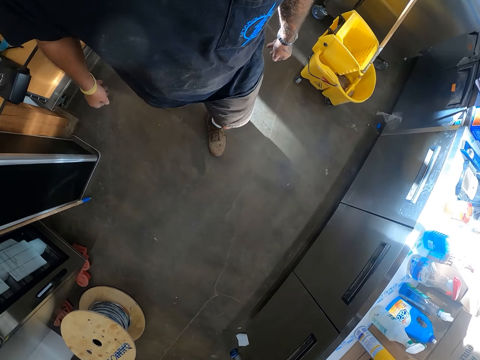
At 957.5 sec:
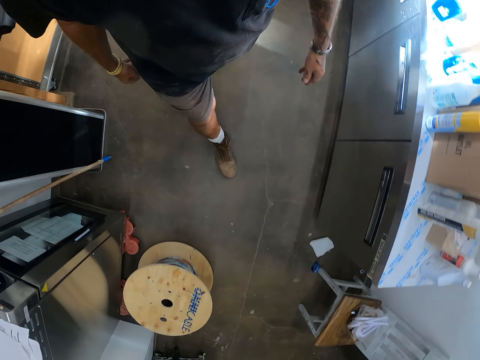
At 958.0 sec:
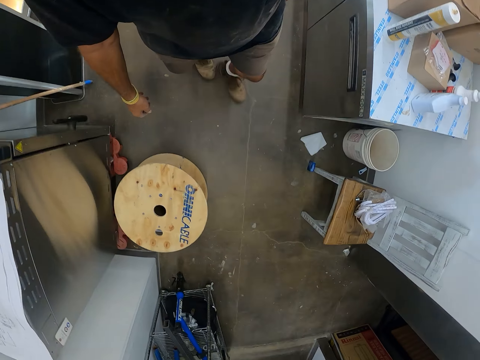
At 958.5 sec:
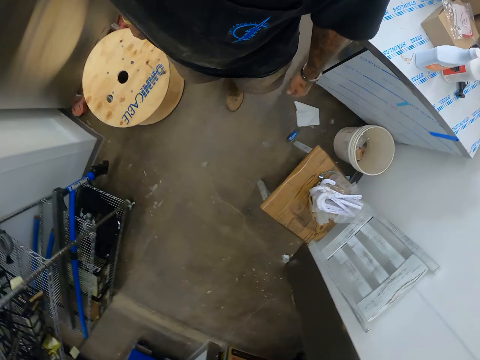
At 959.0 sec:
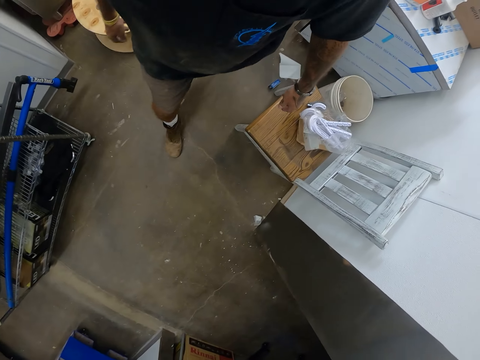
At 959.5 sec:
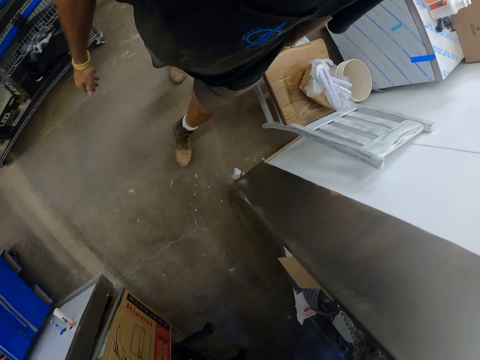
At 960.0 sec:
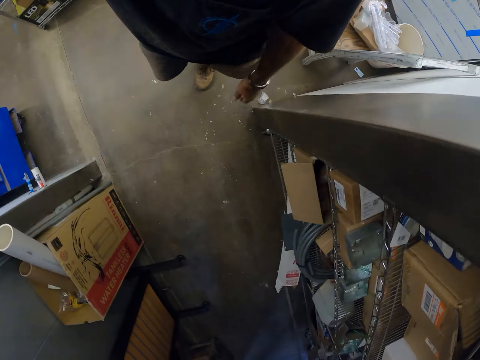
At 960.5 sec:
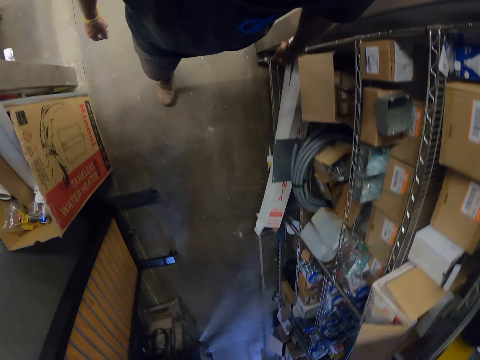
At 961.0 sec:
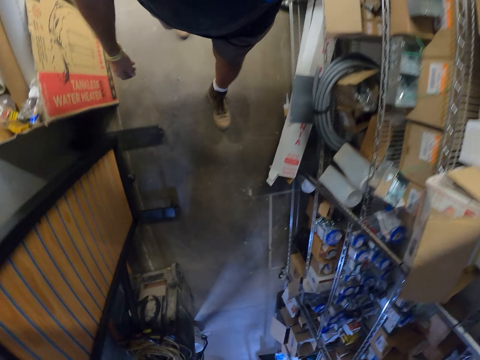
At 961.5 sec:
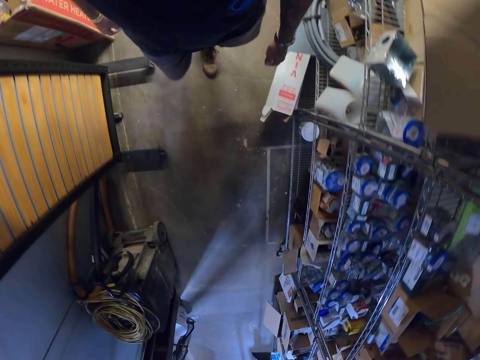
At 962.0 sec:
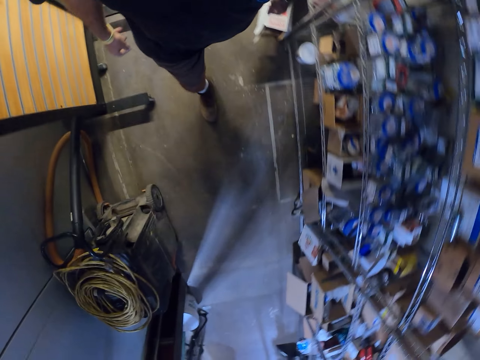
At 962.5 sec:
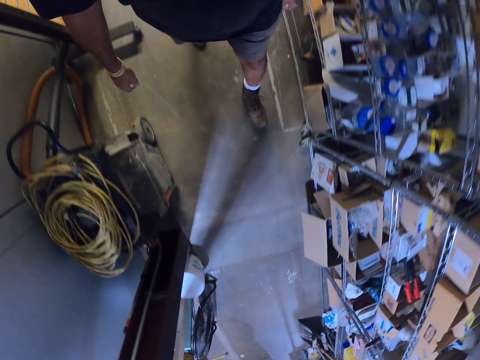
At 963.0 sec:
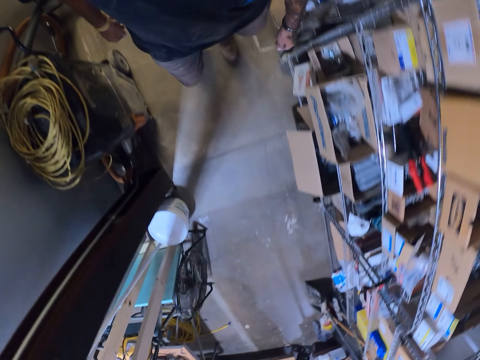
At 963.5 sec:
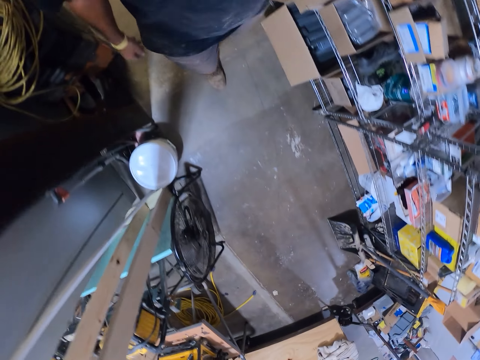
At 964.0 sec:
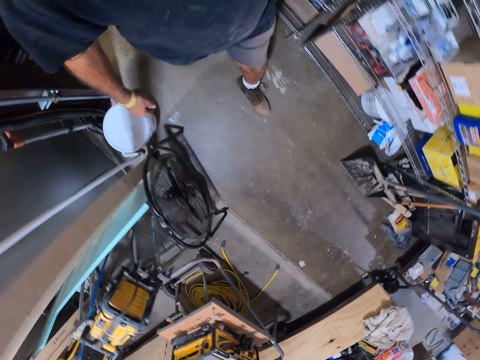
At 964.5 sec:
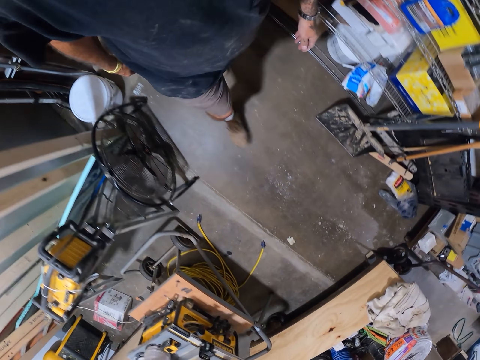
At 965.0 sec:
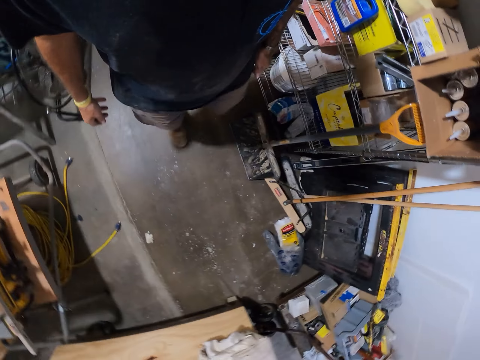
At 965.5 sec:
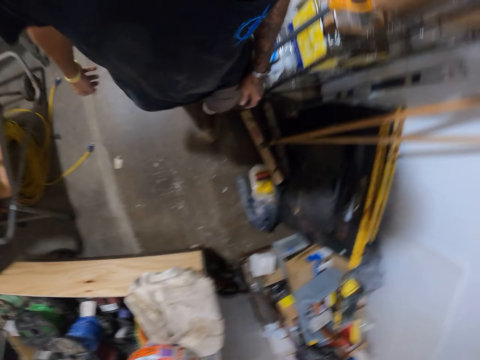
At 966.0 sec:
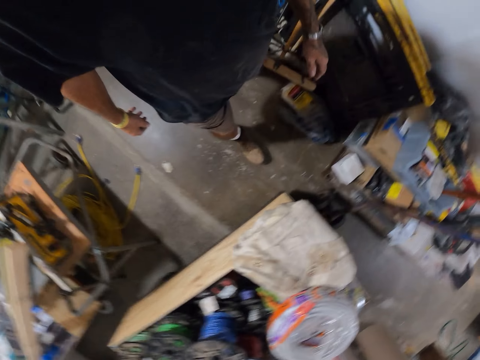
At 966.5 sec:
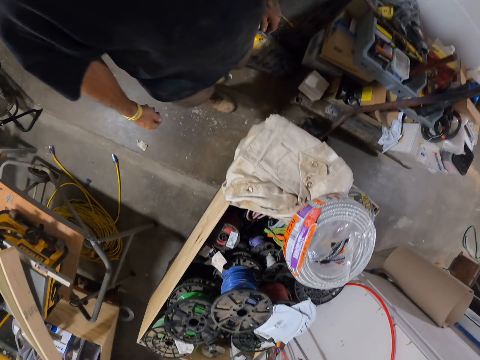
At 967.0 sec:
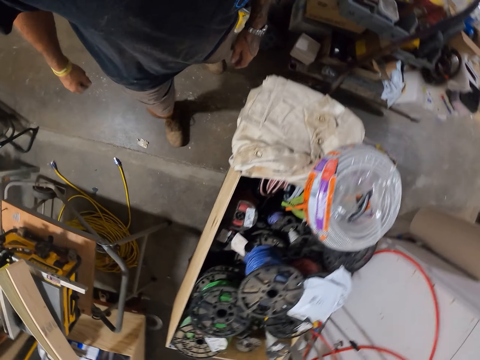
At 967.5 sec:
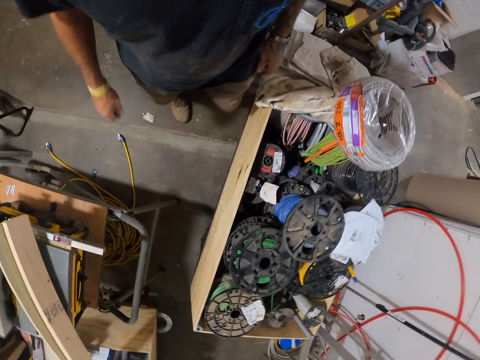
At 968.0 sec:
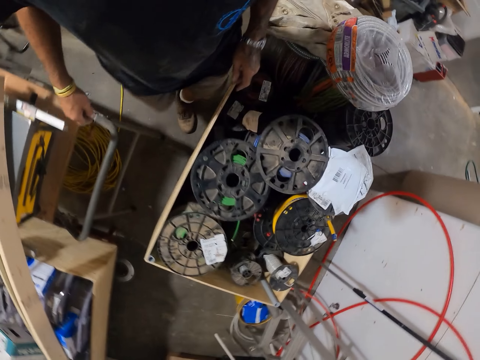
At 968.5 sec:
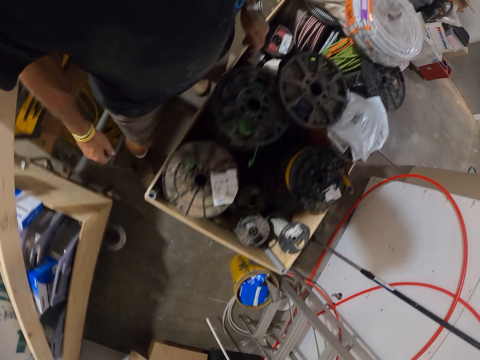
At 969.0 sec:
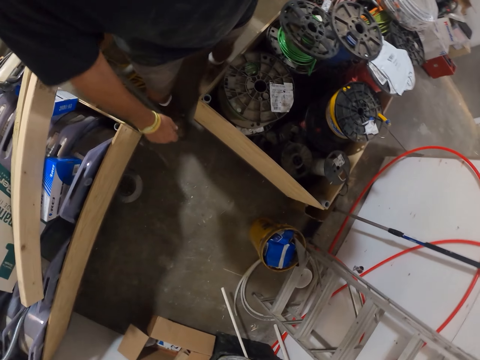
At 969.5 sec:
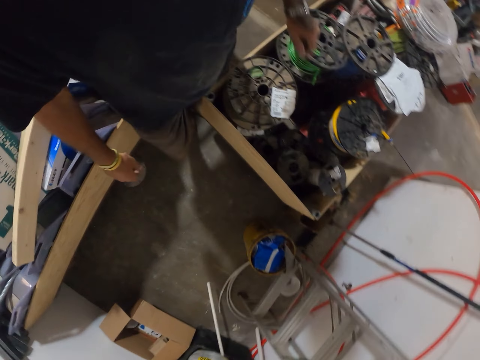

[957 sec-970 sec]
The camera wearer walks around.

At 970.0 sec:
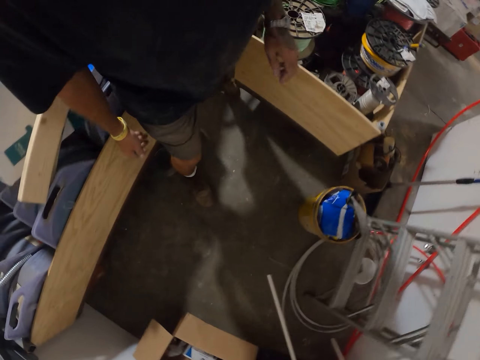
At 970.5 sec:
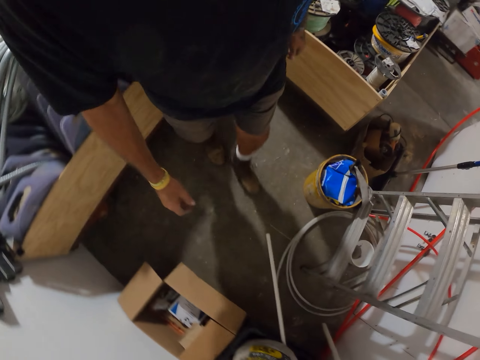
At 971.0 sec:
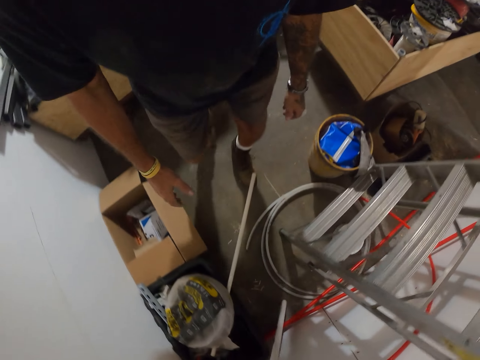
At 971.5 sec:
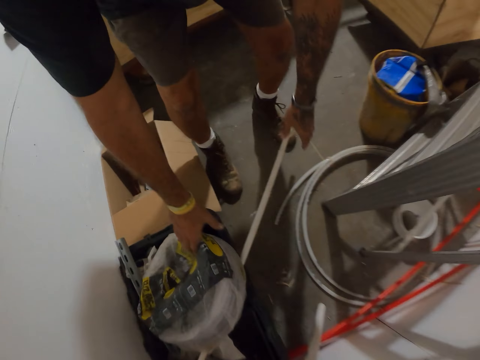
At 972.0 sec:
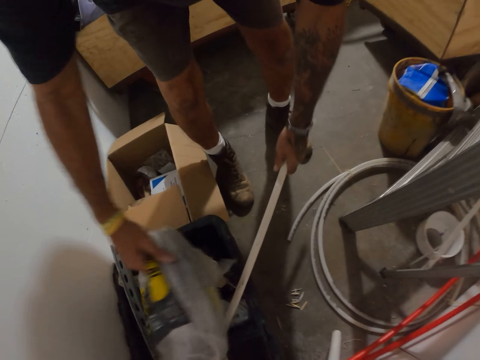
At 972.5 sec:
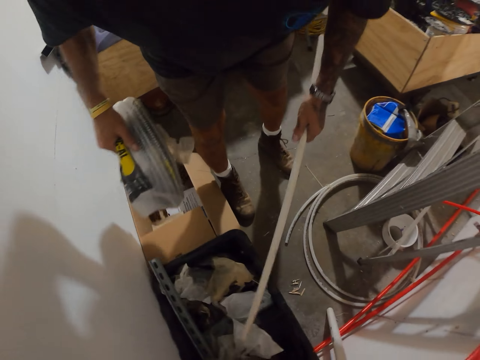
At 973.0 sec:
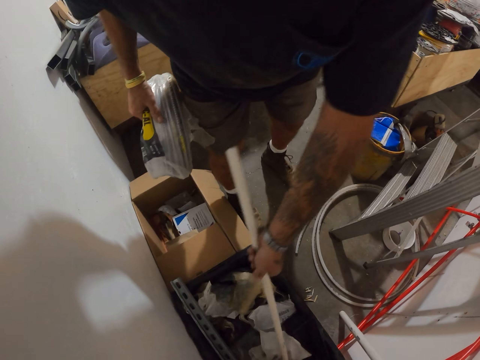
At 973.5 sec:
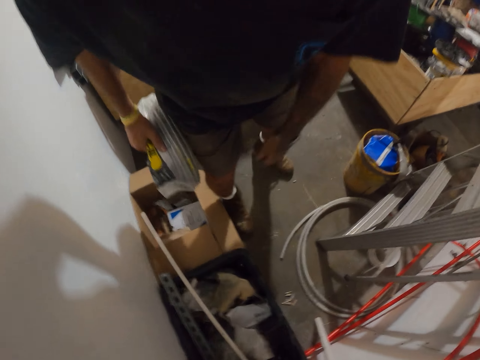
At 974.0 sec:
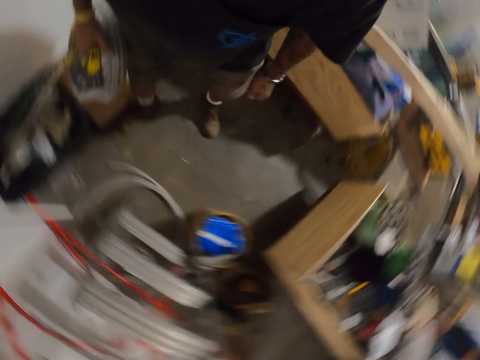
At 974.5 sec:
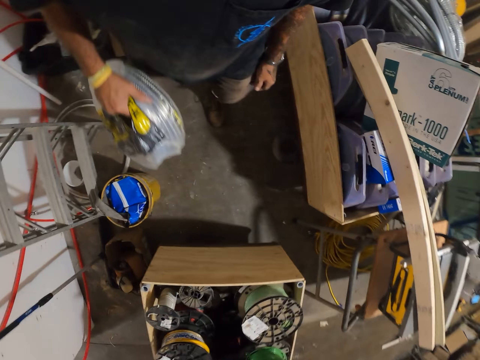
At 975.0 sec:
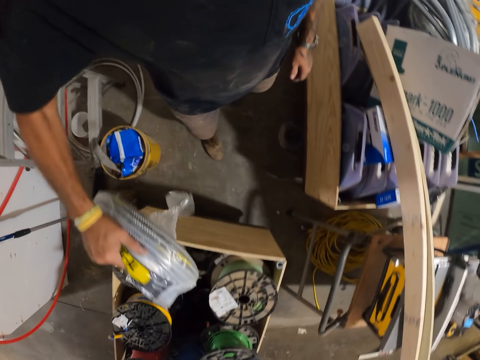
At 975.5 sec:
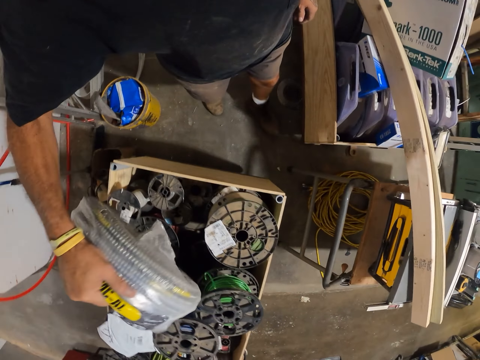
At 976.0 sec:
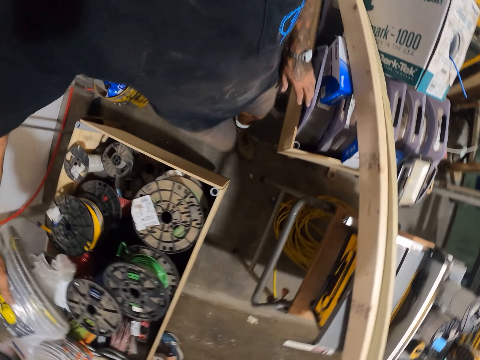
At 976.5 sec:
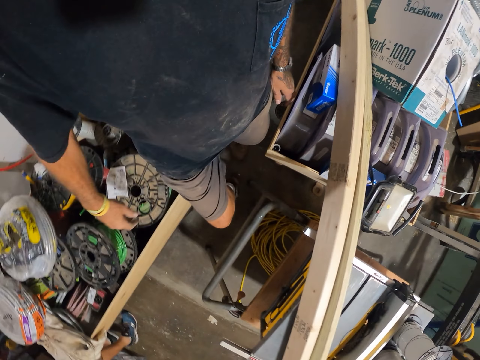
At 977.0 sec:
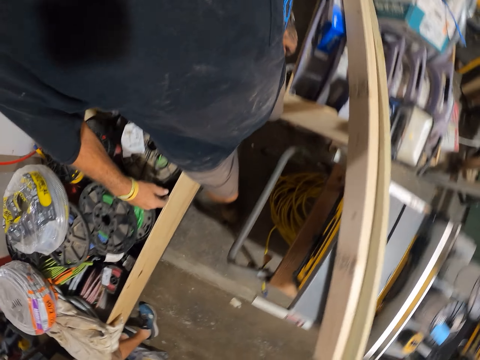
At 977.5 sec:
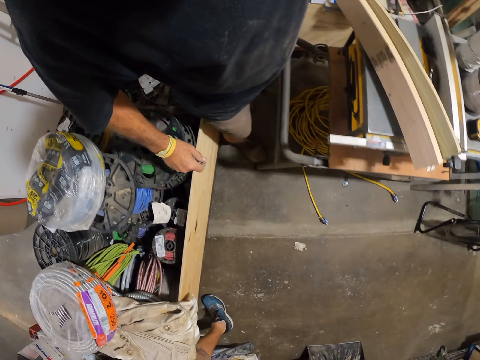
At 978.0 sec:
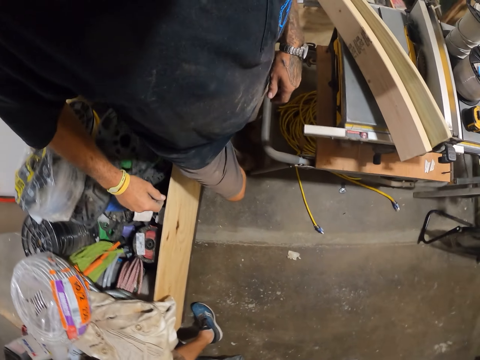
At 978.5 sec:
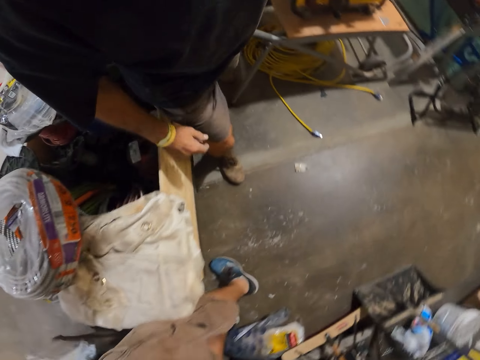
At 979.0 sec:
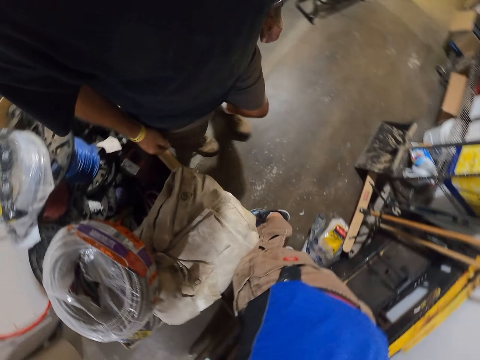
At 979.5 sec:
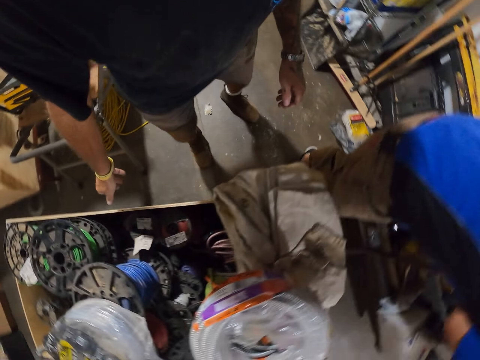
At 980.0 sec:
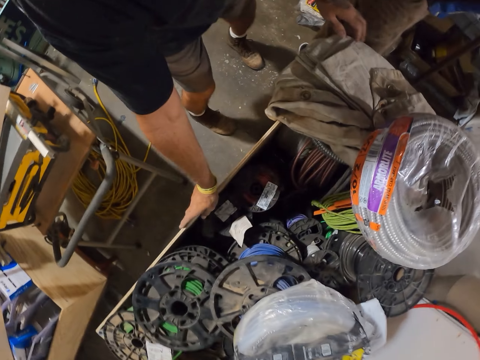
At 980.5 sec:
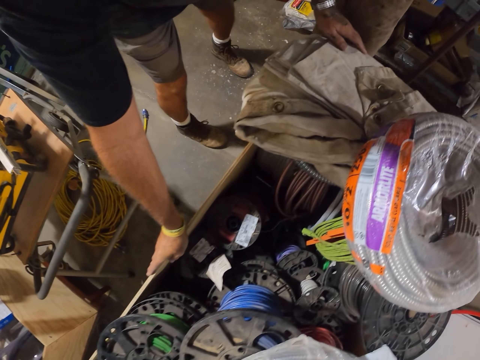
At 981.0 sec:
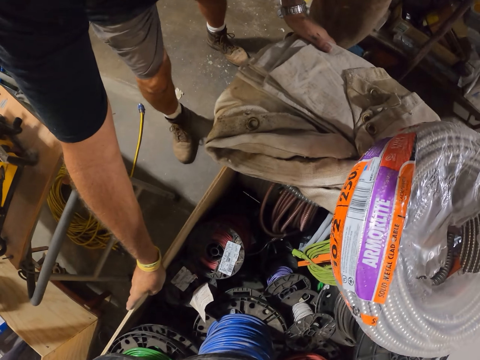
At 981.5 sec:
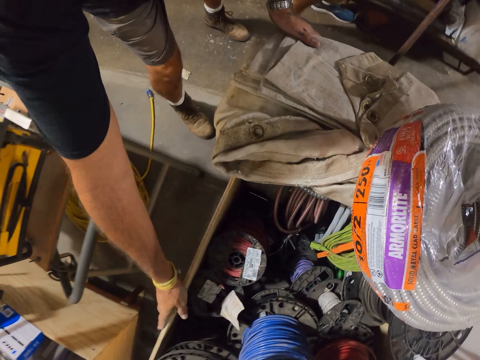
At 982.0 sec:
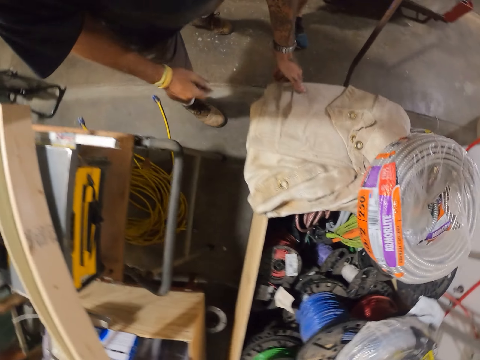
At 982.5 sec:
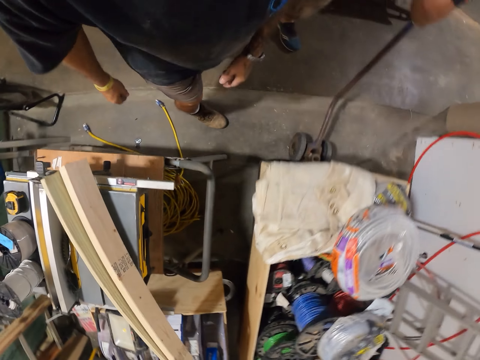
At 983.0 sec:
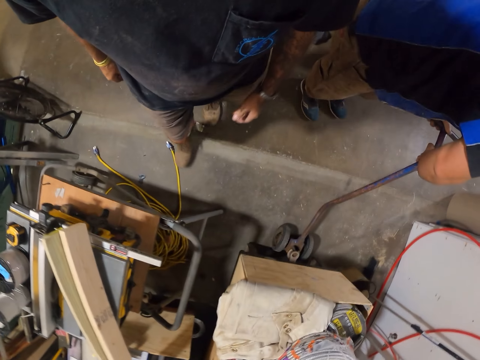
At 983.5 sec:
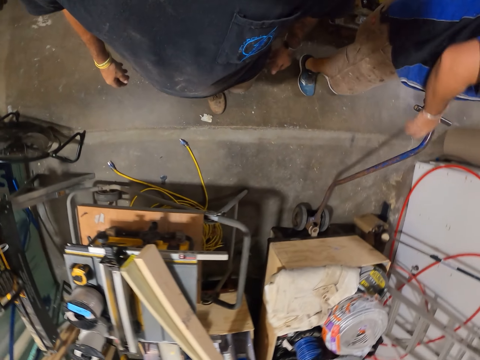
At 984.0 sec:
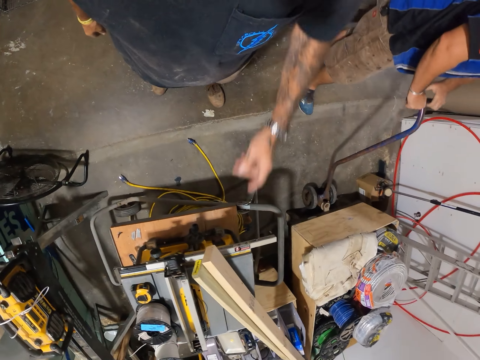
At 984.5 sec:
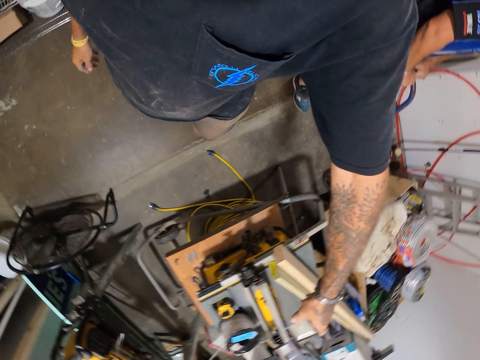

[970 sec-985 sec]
The camera wearer picks up cables and metal on the ground. They put the metal cable cover on the ground. They put the cables on the cable reel box. They walk around. They check the cable reel. They move a box.
